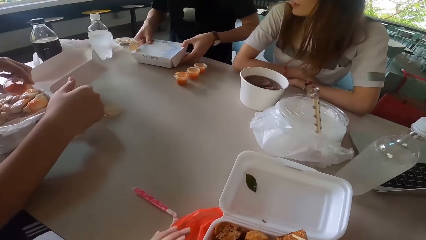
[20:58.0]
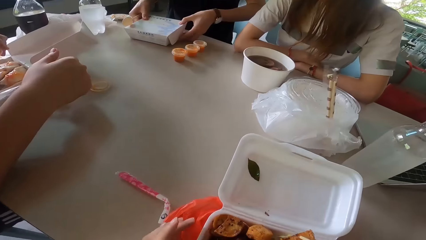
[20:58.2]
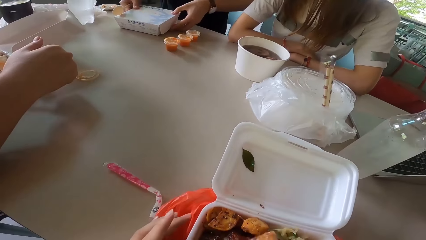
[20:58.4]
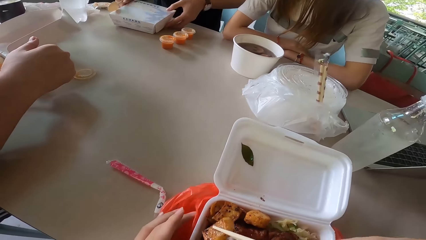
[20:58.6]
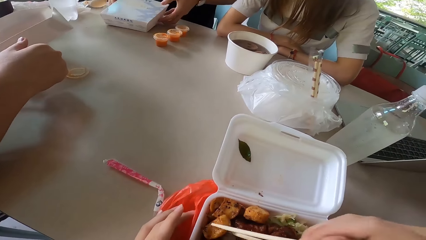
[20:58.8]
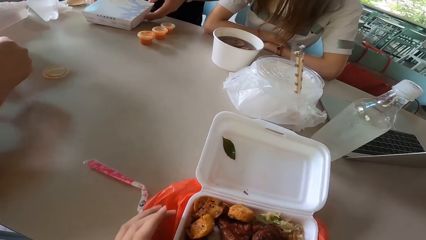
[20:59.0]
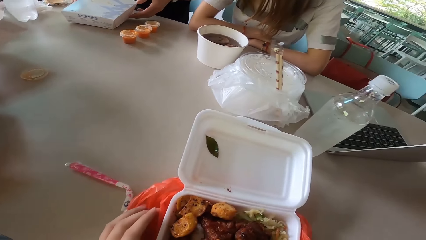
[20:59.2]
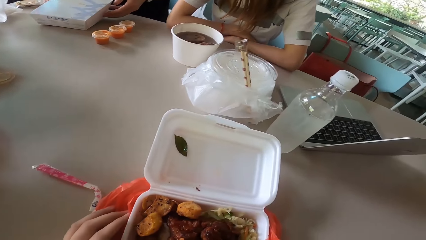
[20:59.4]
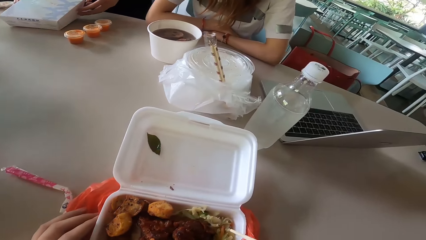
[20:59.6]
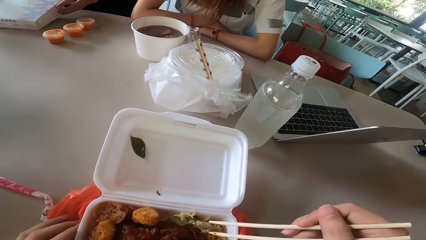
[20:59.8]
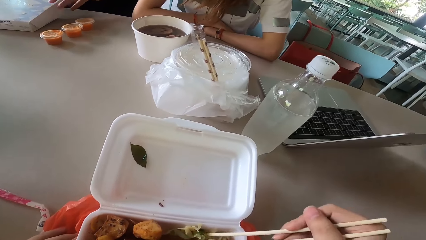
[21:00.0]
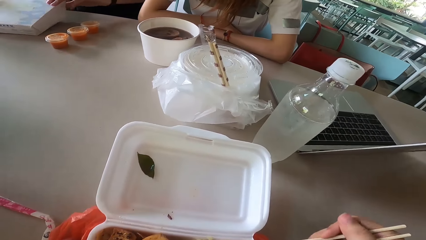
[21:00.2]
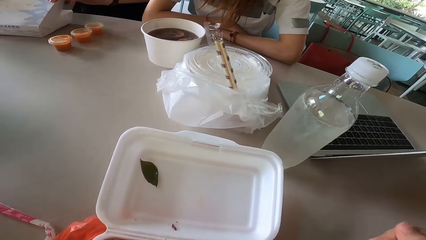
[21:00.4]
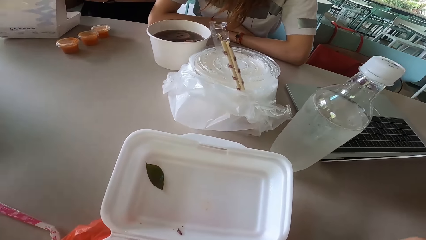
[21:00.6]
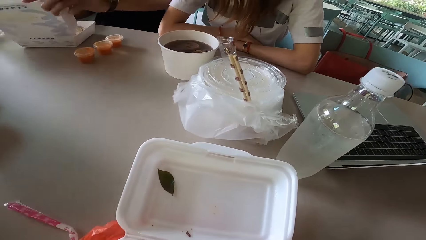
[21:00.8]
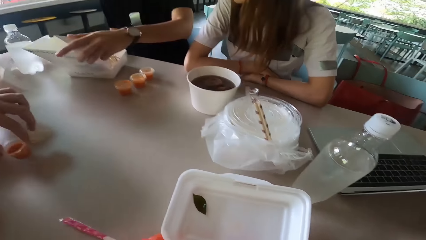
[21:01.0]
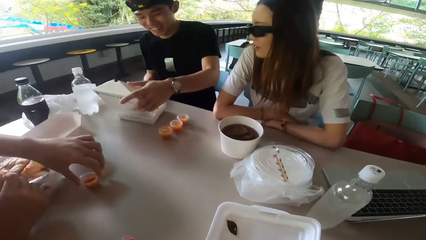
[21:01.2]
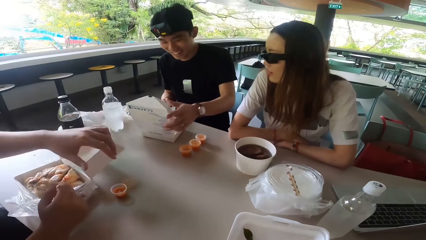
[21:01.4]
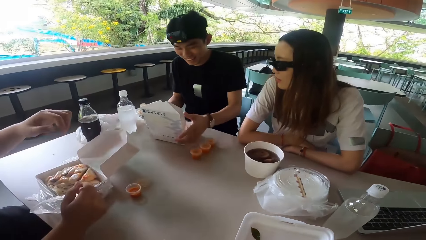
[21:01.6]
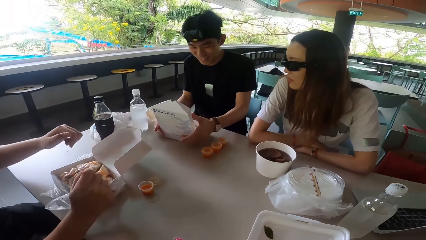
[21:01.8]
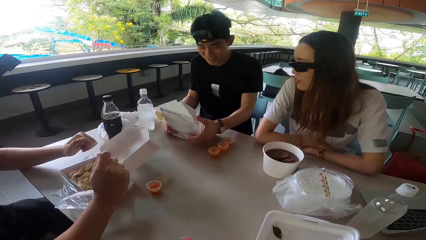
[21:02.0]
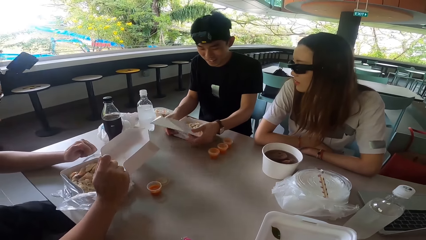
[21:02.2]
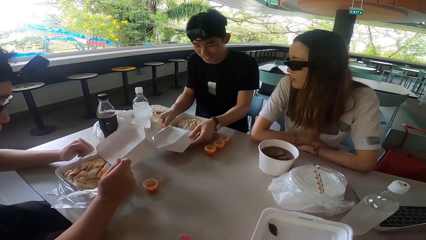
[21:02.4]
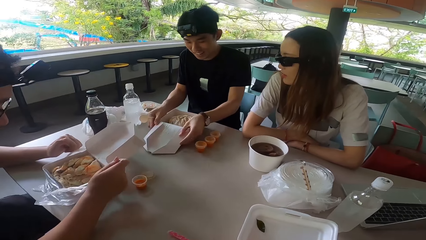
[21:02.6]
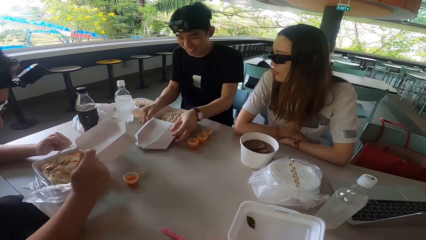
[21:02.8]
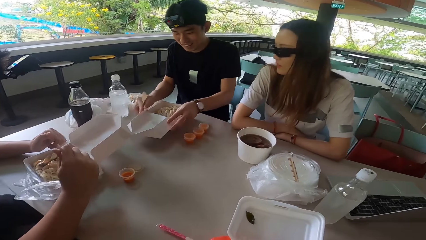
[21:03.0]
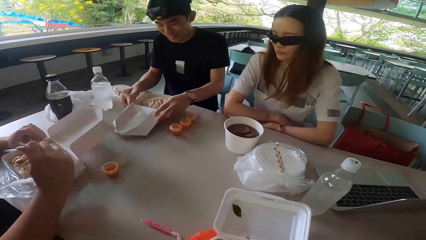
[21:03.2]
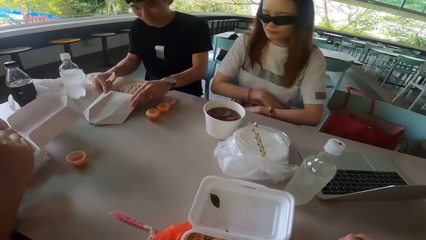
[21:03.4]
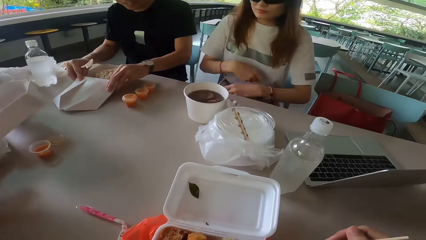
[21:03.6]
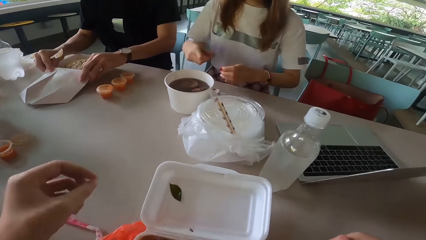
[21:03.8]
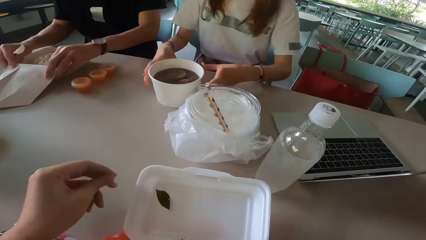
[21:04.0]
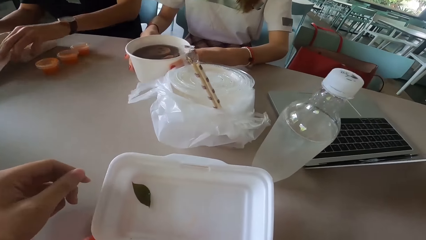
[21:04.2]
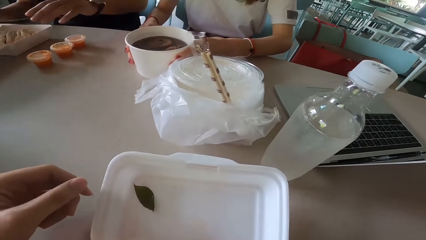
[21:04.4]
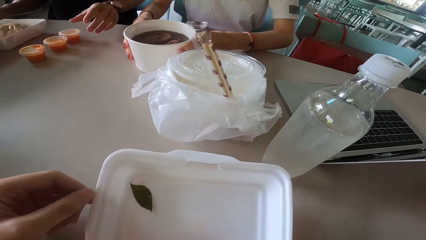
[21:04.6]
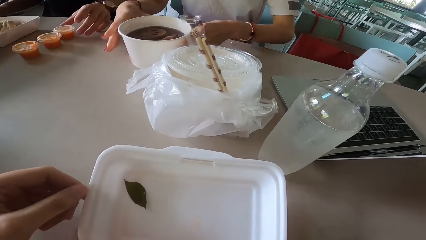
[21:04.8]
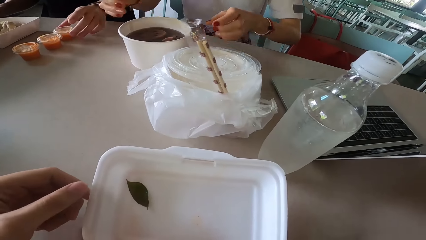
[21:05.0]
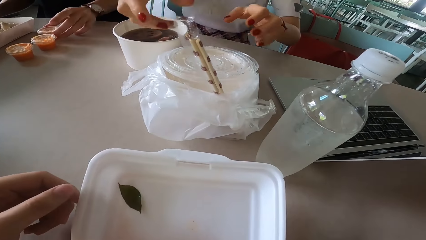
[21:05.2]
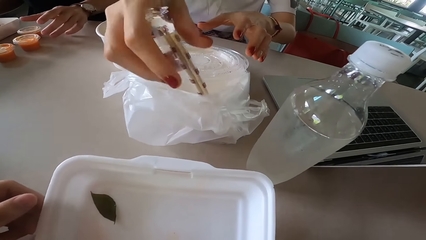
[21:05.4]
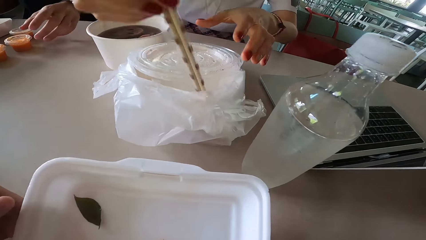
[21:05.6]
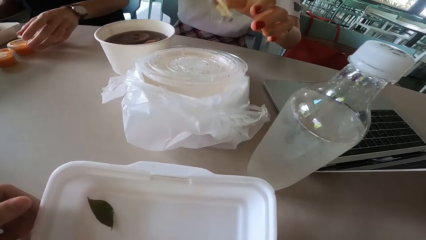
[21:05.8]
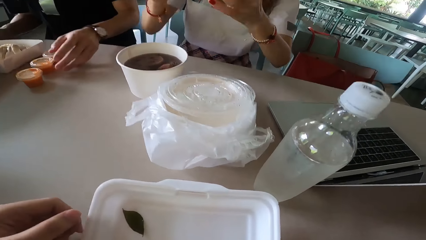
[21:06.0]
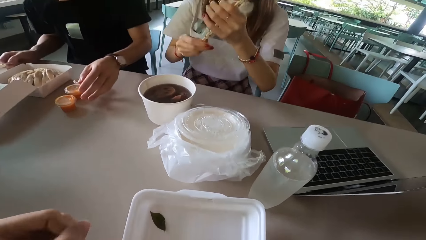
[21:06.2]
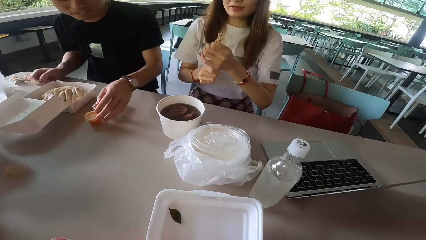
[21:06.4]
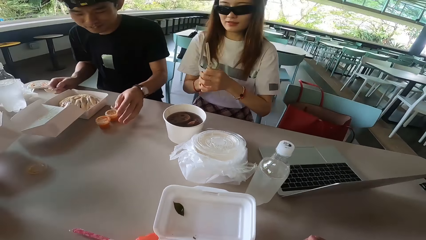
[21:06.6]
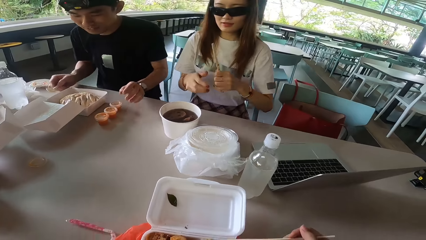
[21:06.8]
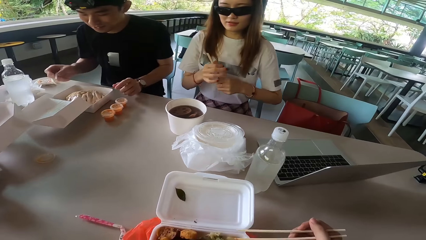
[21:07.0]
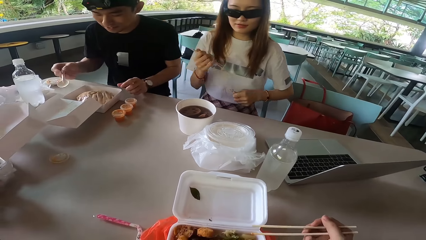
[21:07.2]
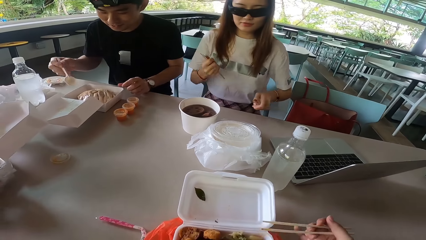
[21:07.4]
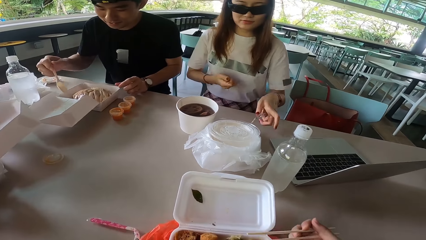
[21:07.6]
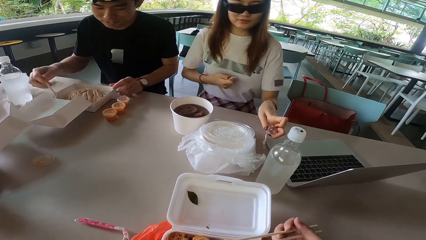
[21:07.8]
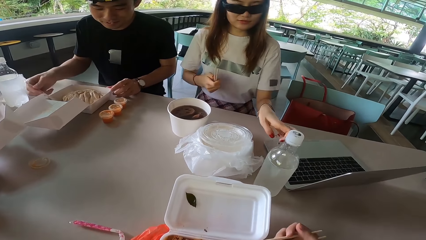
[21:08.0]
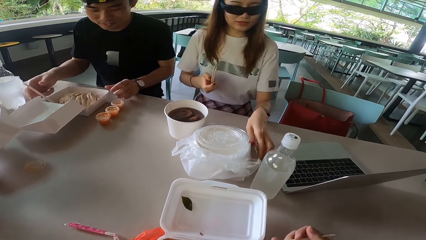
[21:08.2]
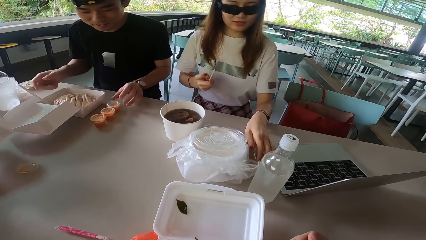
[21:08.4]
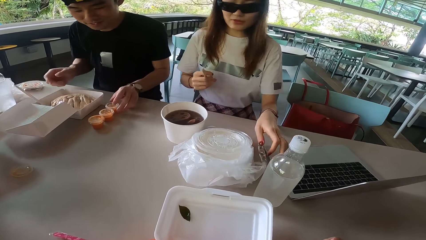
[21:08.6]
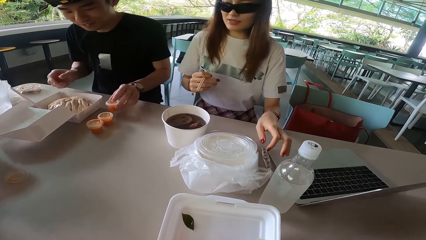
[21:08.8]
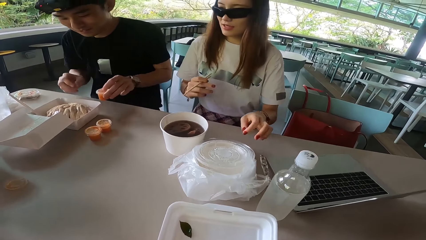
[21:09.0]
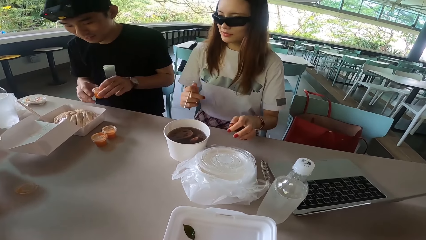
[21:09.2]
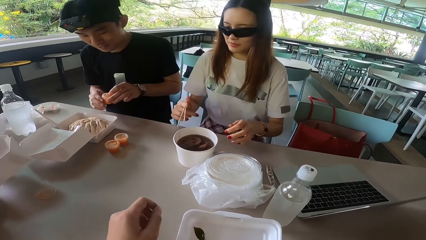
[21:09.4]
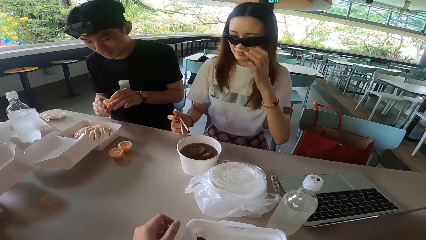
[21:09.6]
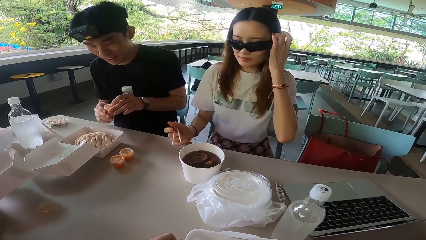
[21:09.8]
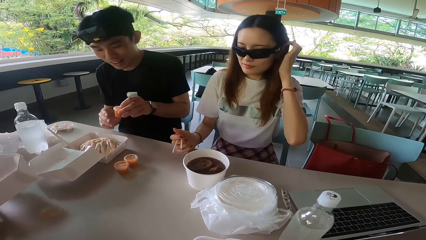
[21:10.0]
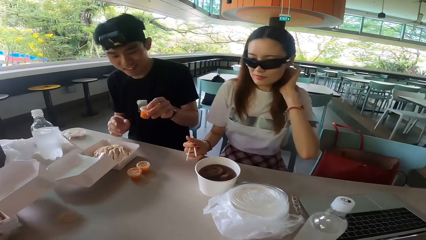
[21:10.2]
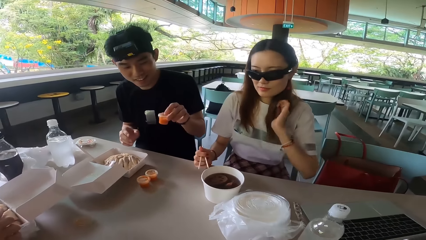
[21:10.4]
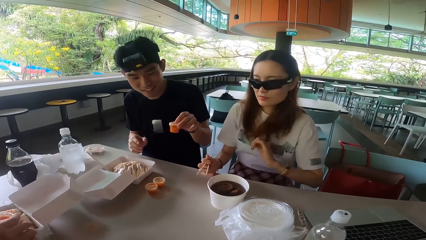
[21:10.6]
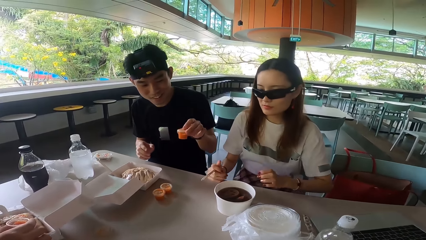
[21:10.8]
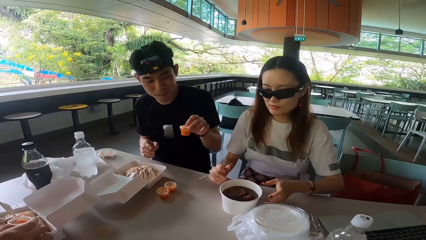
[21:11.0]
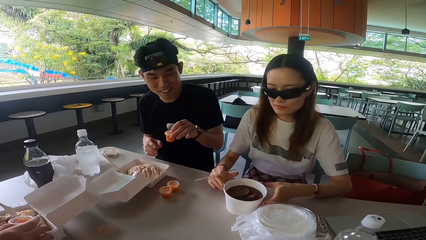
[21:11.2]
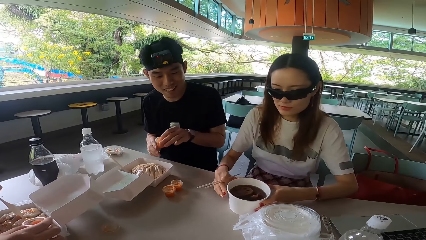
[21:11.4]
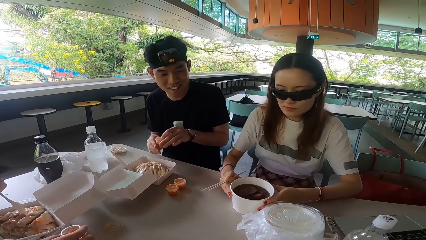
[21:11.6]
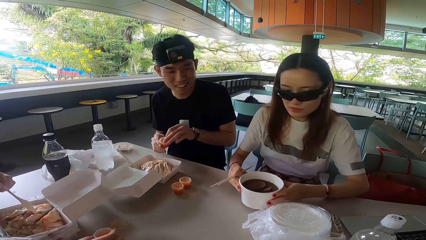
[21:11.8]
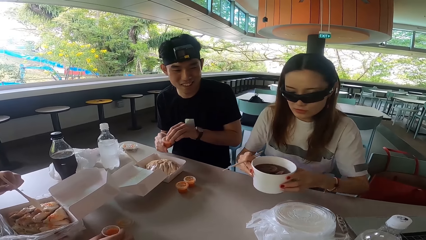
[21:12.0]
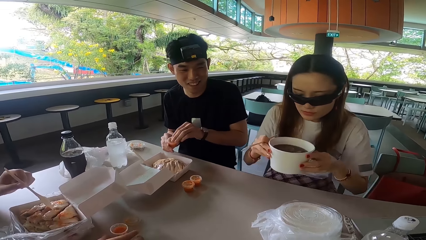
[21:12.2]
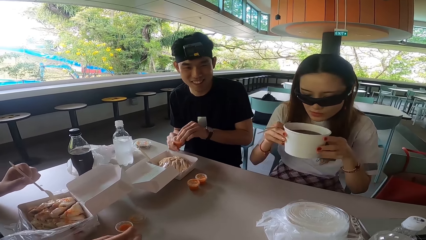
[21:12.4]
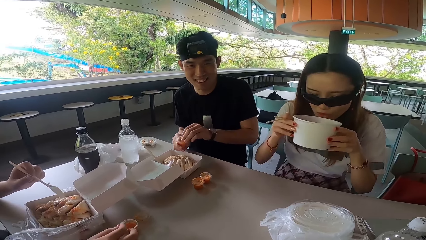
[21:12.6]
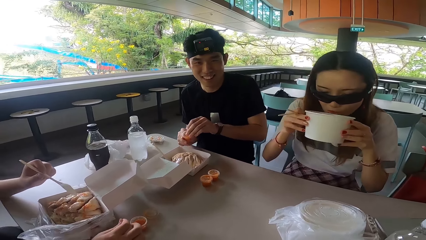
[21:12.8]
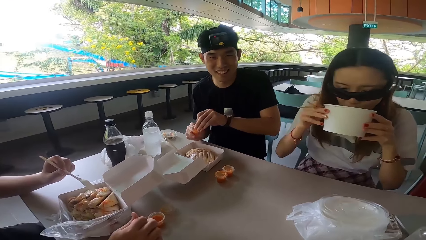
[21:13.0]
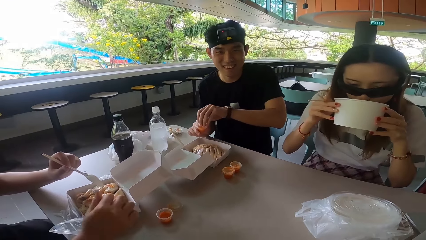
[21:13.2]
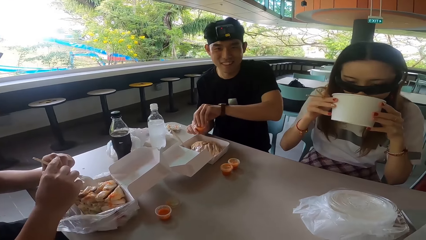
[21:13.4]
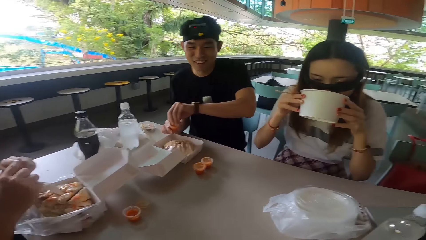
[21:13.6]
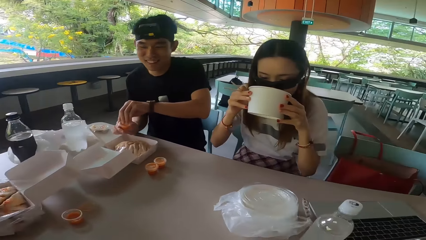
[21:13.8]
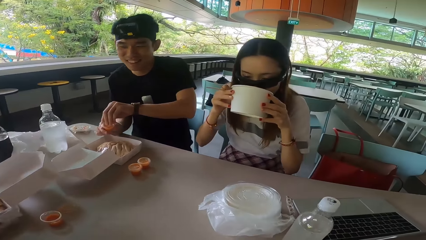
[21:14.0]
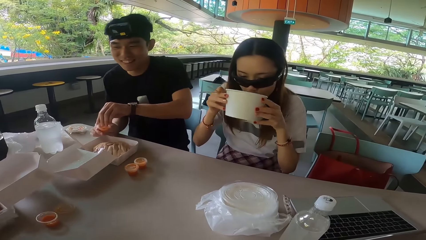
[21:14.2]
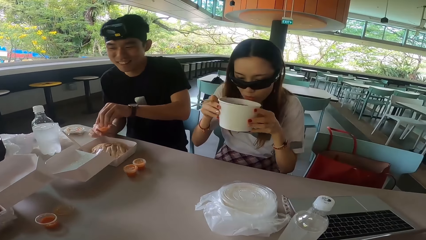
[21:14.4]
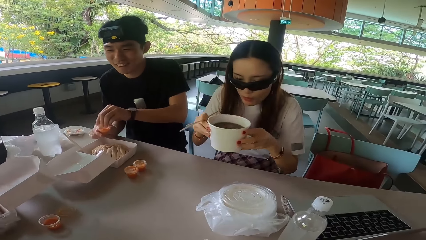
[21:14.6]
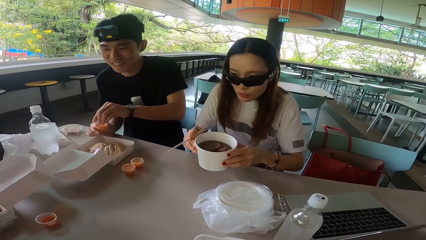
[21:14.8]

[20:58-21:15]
The camera wearer picks food with the chopsticks. They eat the food. A man holds the food box. Another man puts the tin on the table. The first man opens the food box. The other man holds the spoon. A woman holds the bowl and pulls her hand off the bowl. The first man picks up a tin. The woman picks up the chopsticks, unwraps the chopsticks with both hands and puts the wrapper on the table. The first man holds the container. The woman pulls her hair and straightens her hair. The first man pulls his hand off the tin. The woman pulls her hand off the hair, holds the bowl and lifts the container. The first man opens the tin. The woman drinks the porridge.
